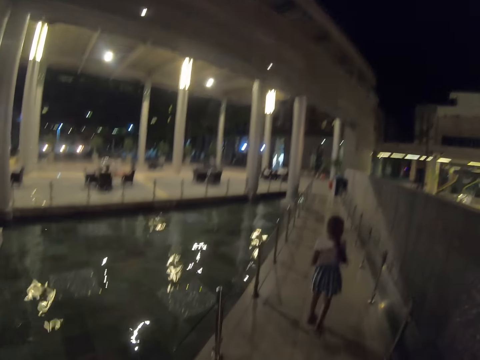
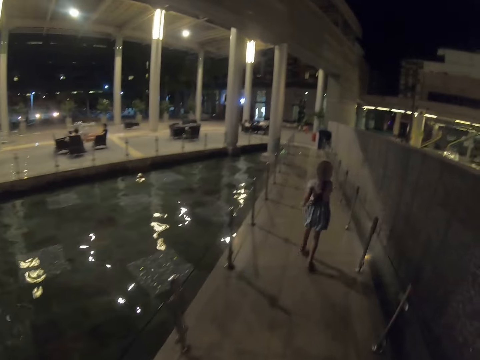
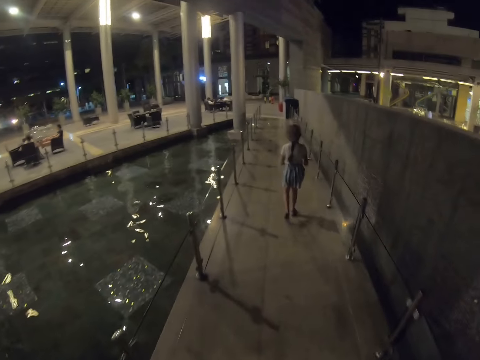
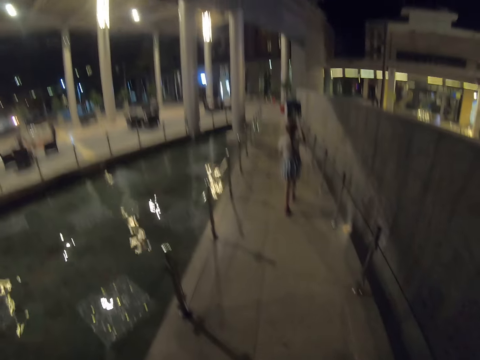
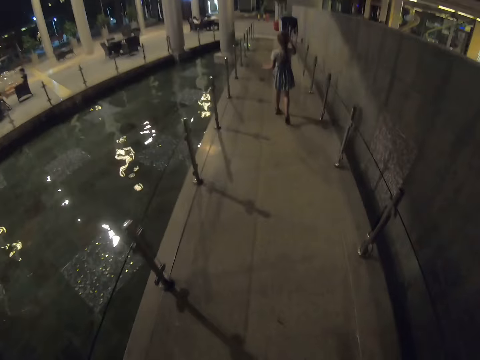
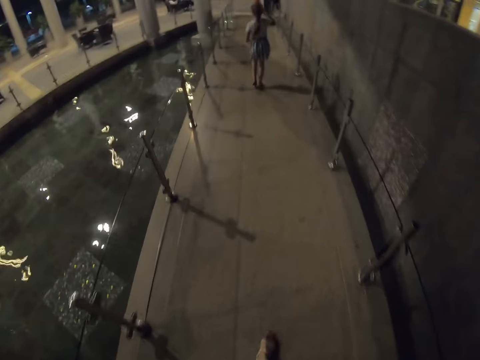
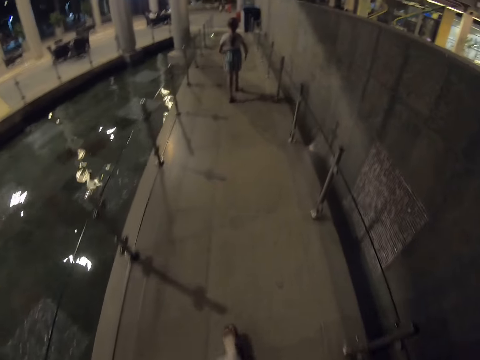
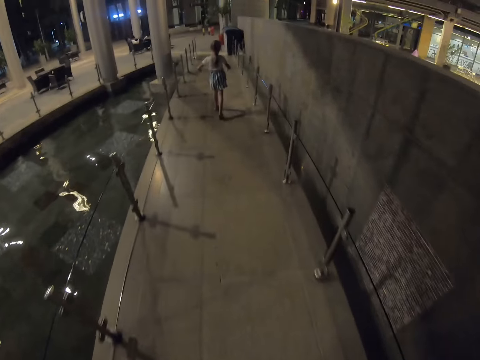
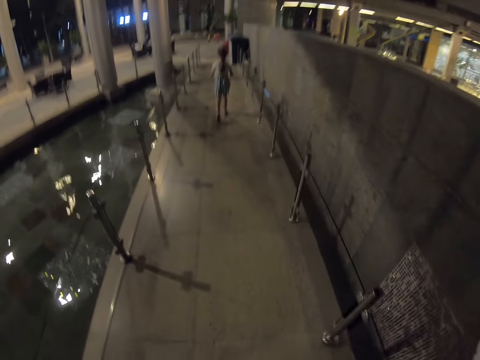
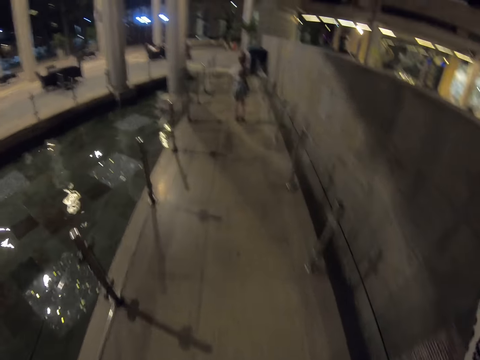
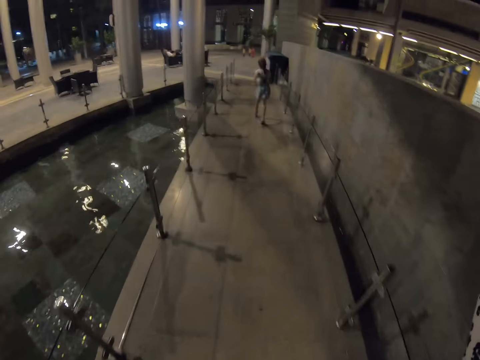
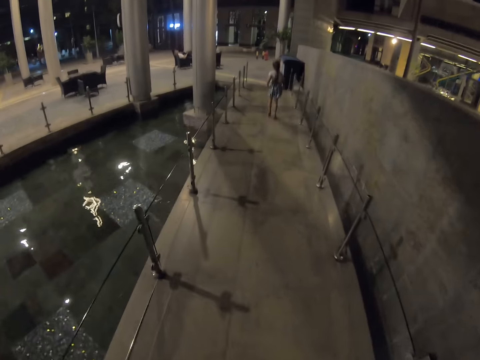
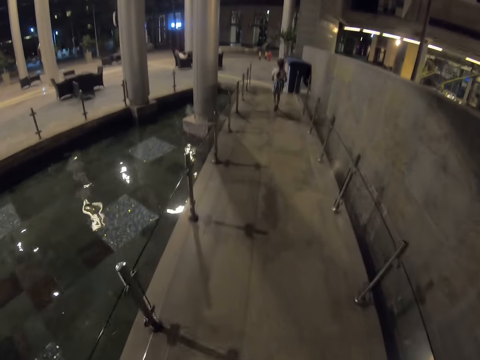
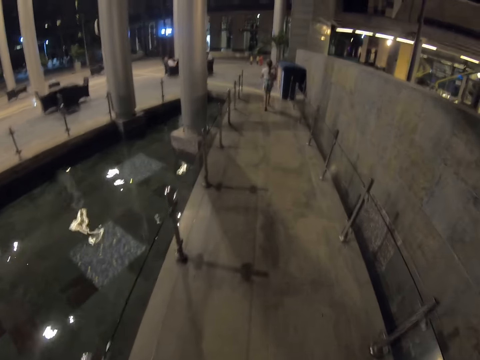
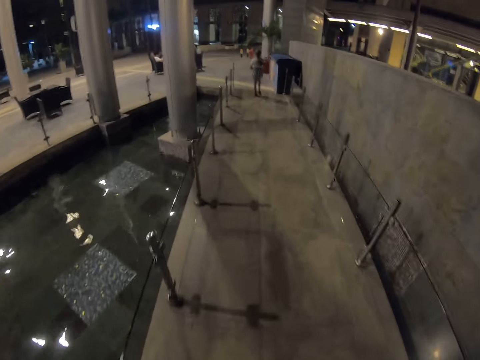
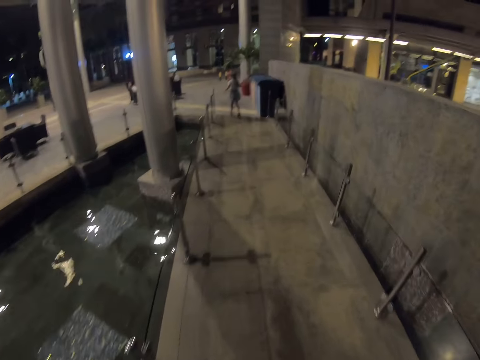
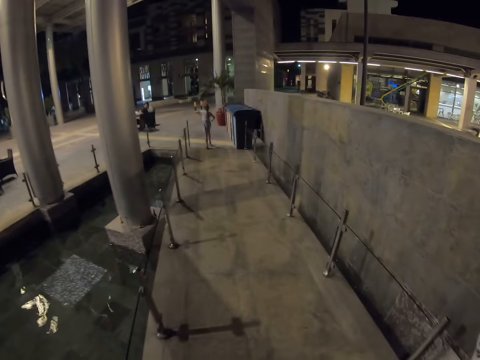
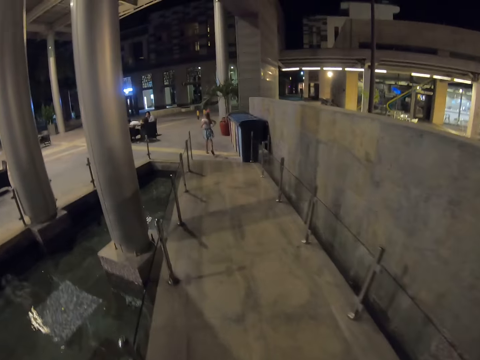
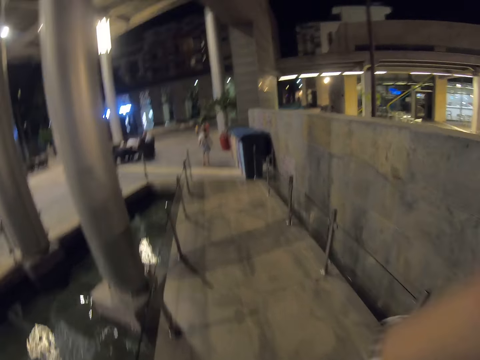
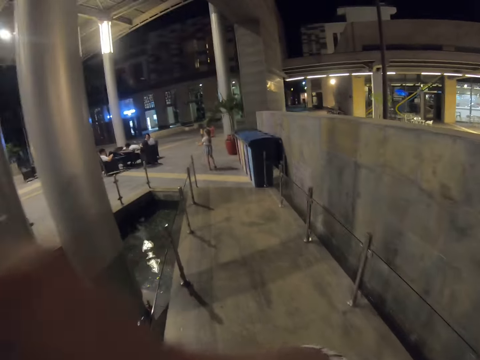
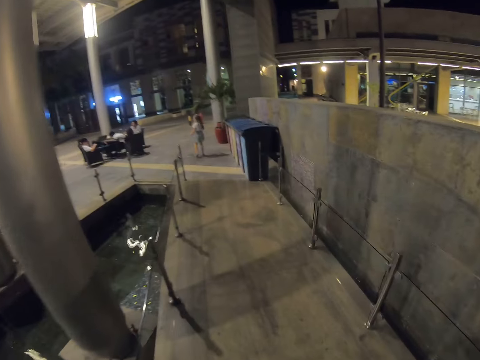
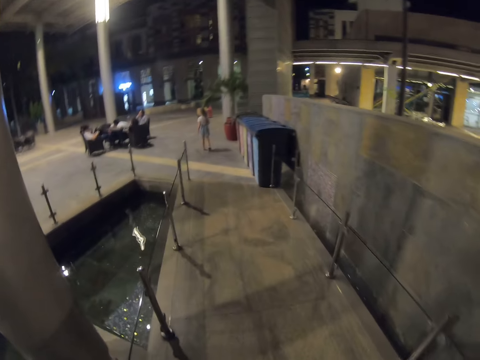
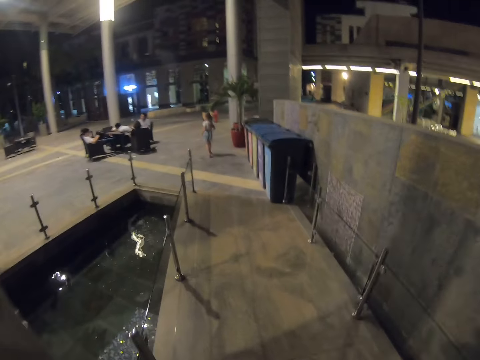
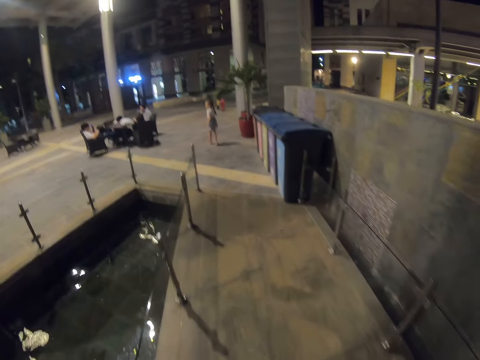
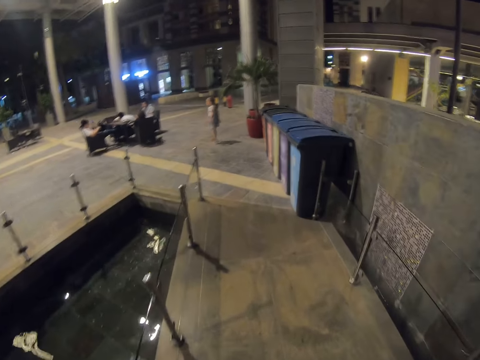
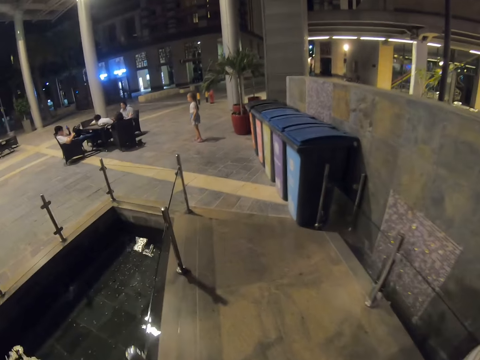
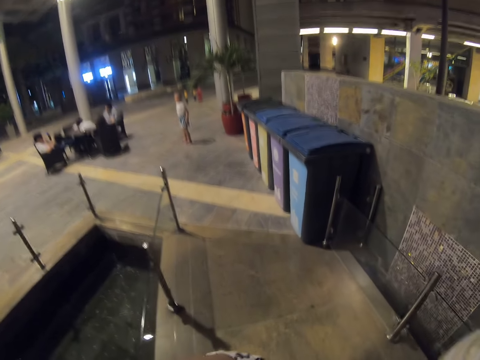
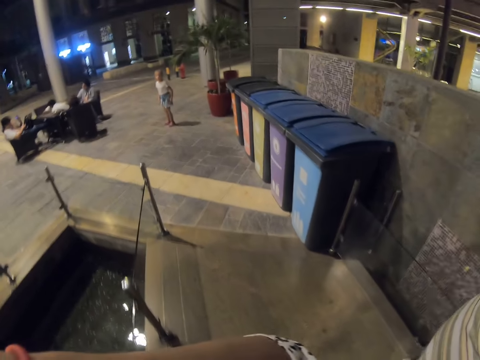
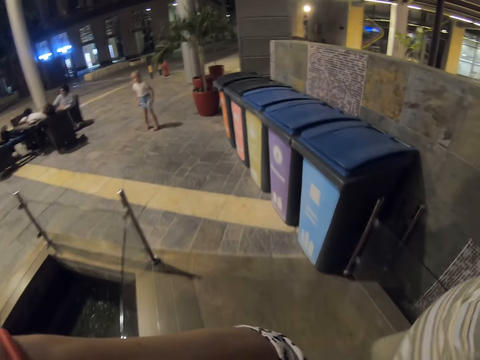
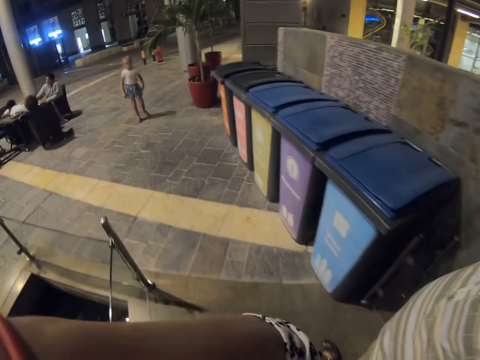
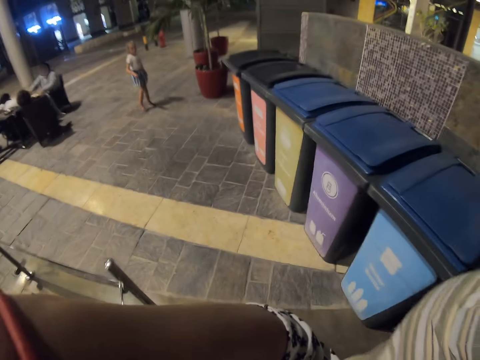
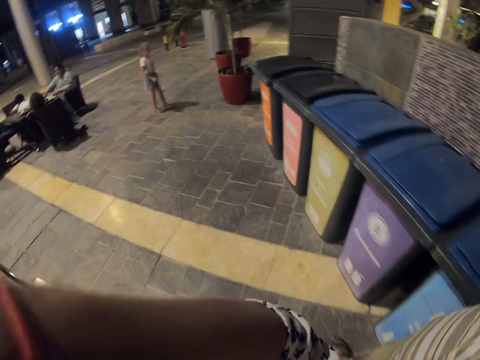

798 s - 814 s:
The camera wearer walks across the water fountain. She moves her hand across her face.

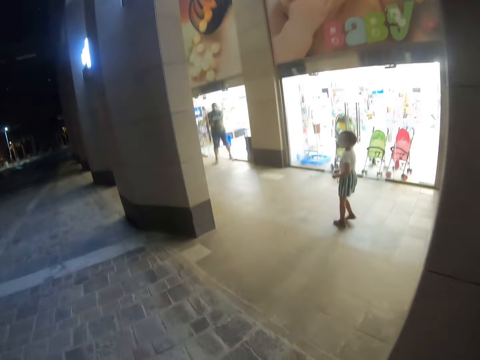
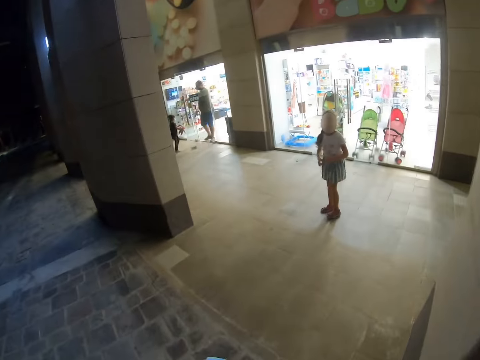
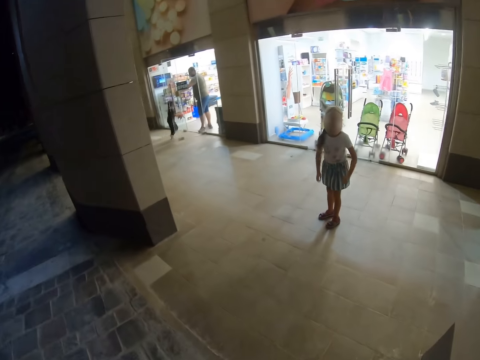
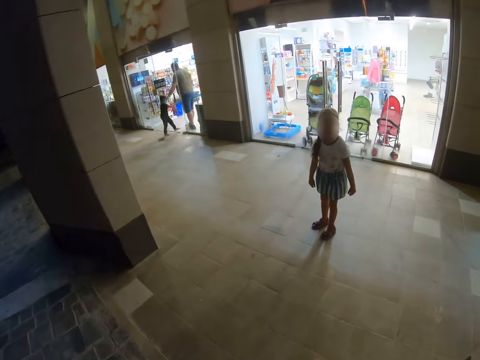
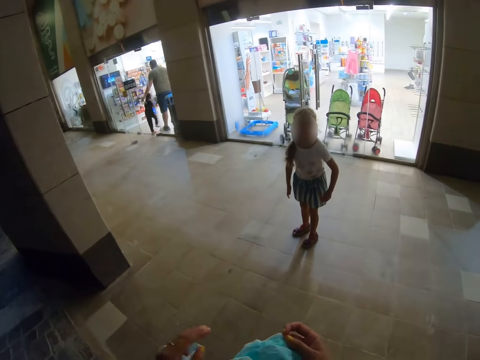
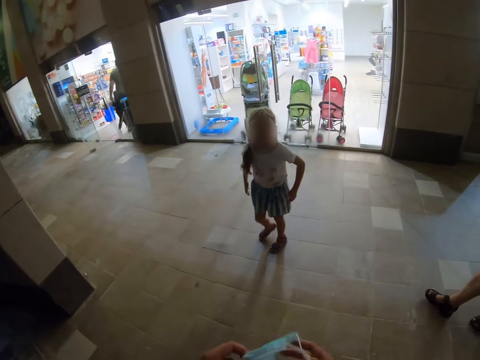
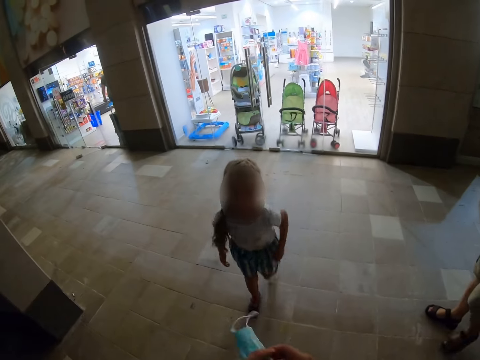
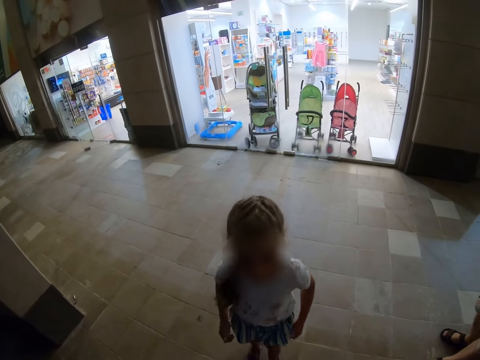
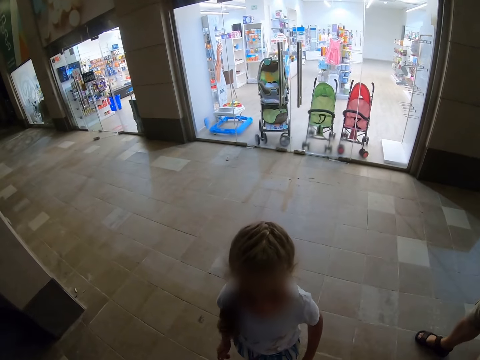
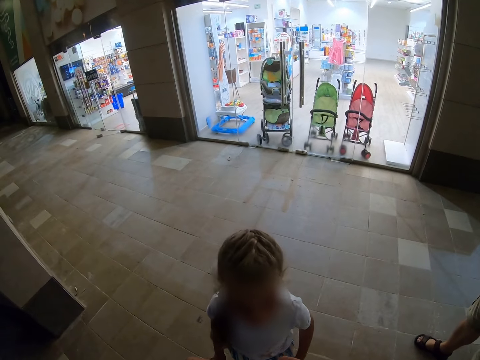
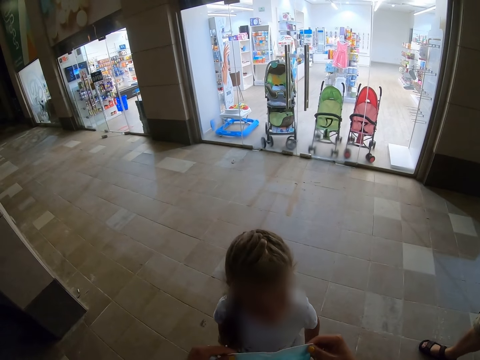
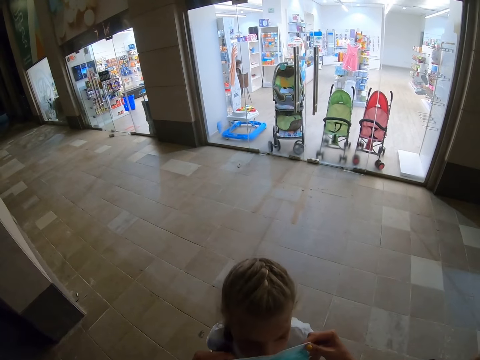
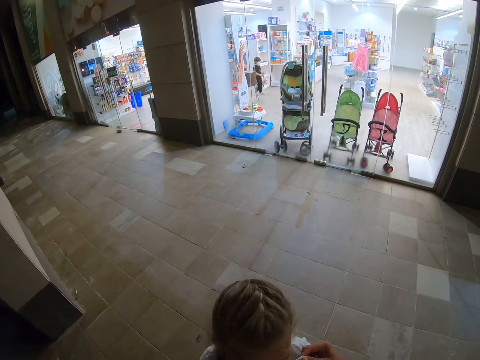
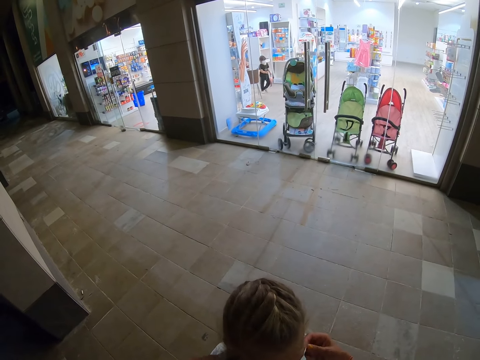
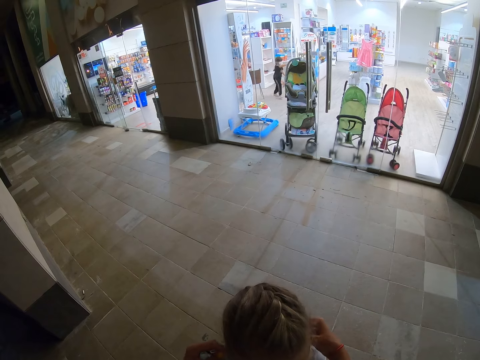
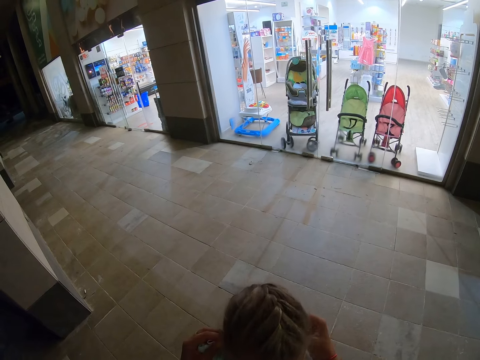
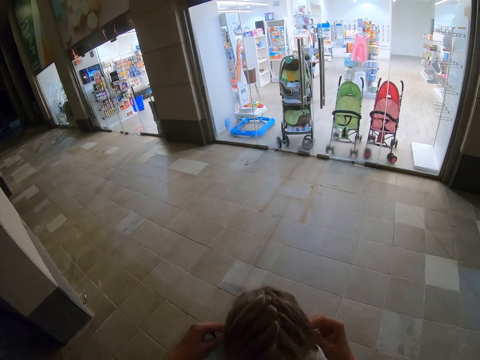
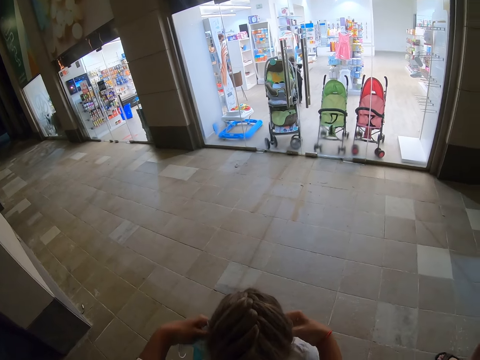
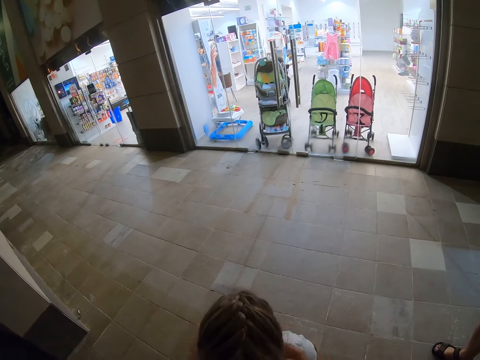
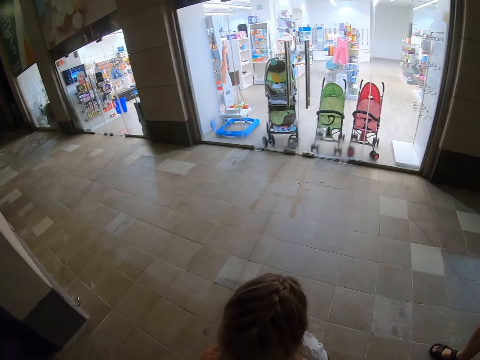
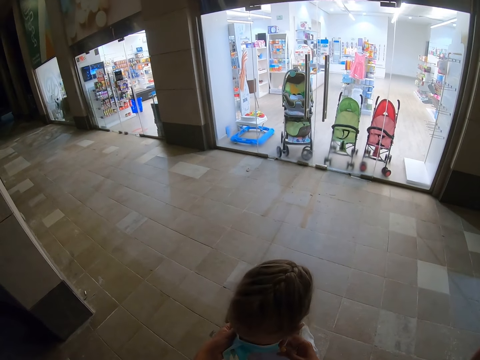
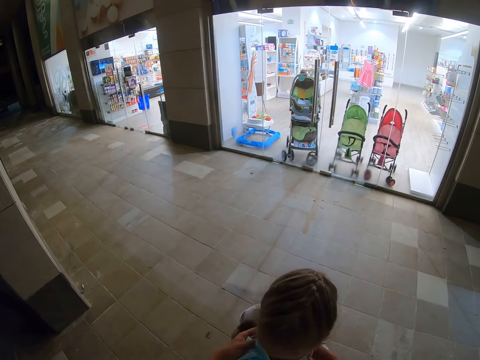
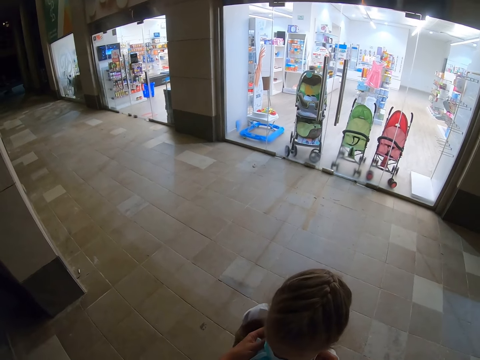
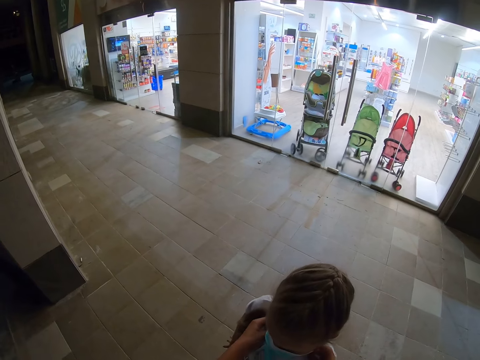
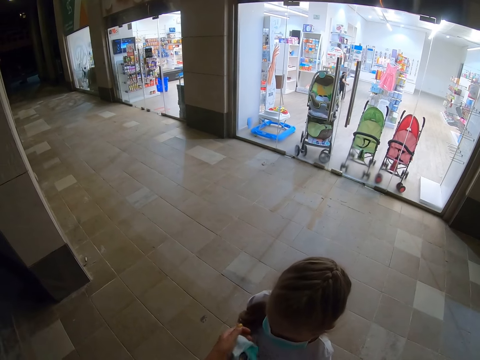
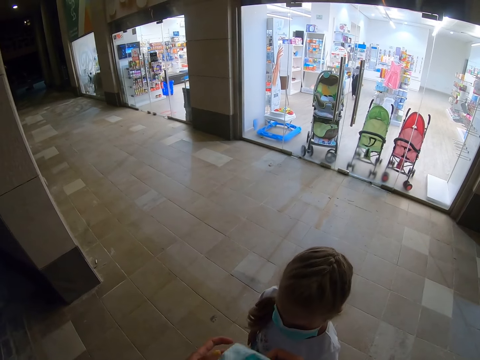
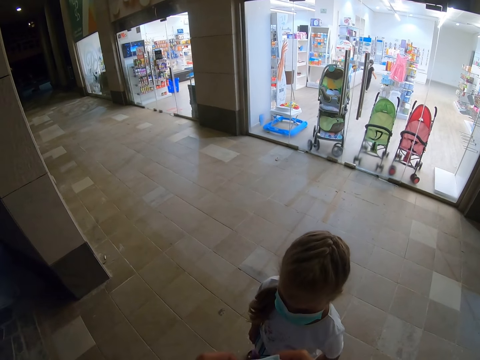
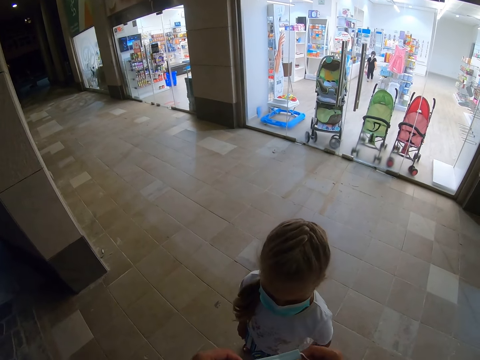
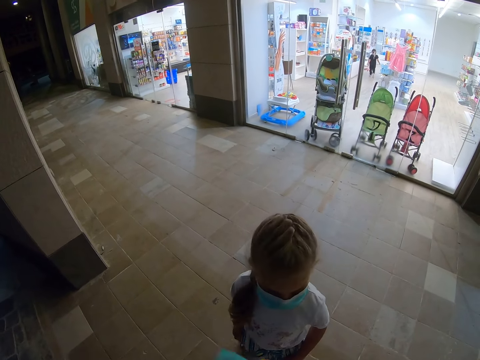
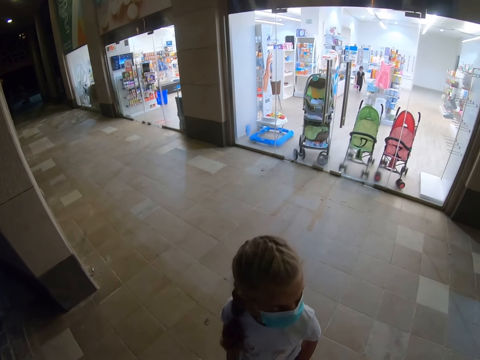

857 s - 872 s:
A child looks back. The camera wearer holds a face mask. The child jumps up. The camera wearer puts on the child's face mask. They fix the cloth of the child. They put on the mask for the child.
